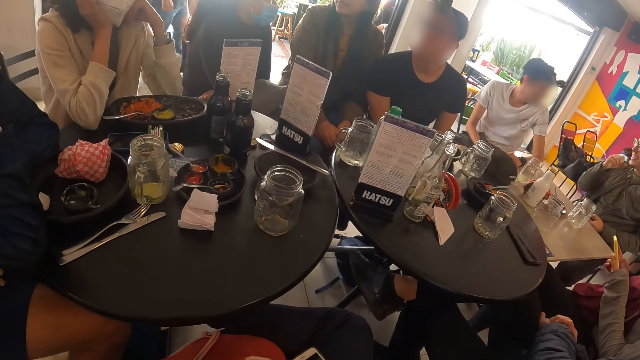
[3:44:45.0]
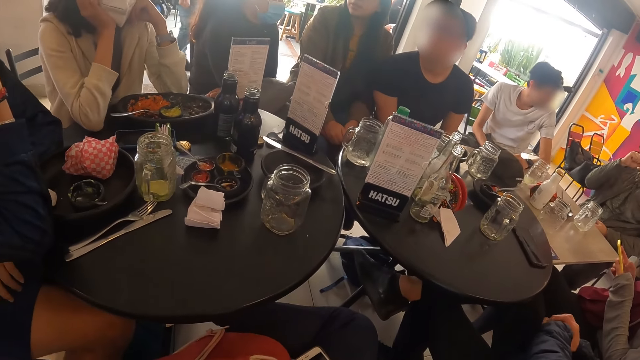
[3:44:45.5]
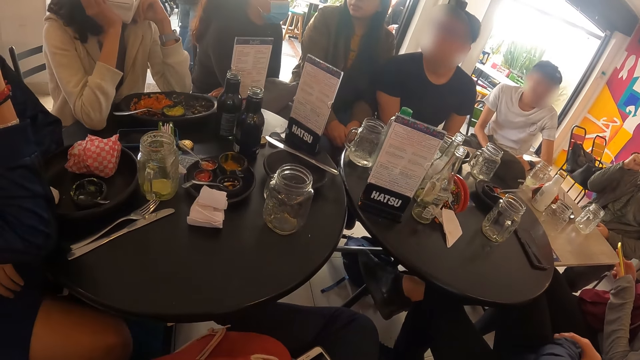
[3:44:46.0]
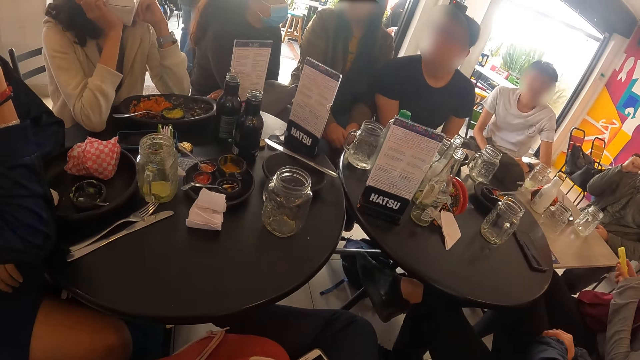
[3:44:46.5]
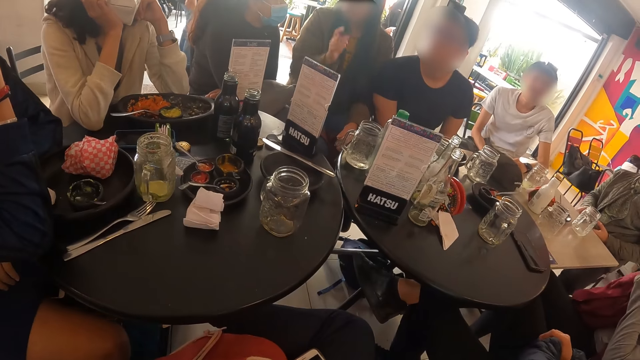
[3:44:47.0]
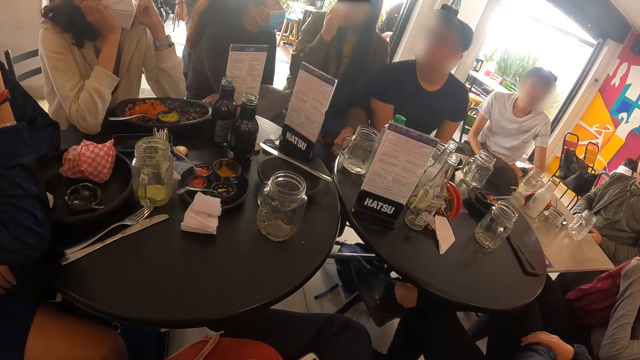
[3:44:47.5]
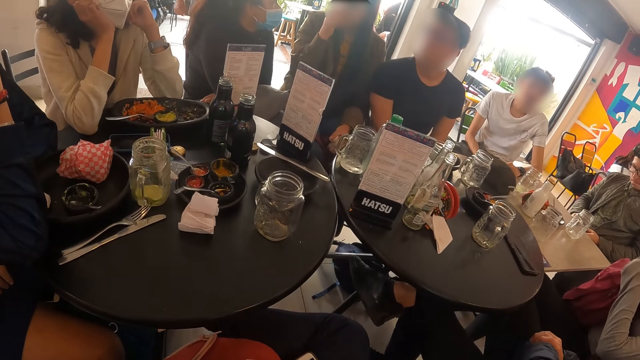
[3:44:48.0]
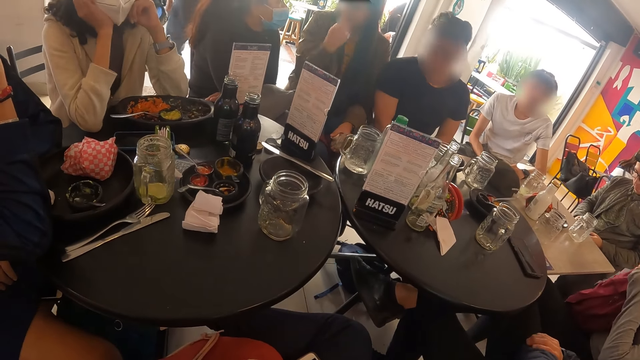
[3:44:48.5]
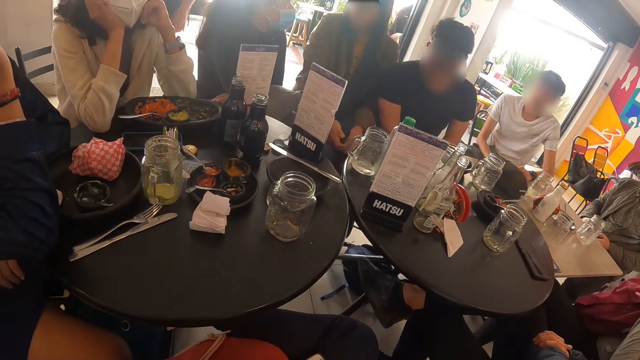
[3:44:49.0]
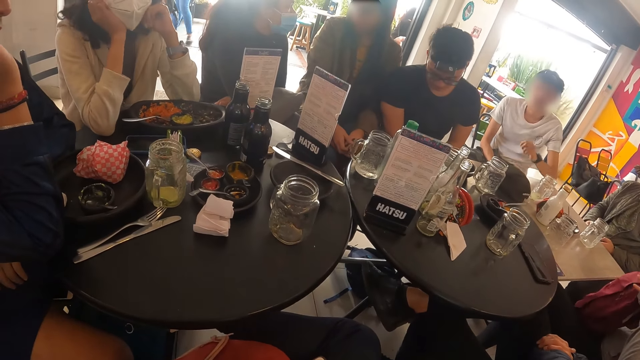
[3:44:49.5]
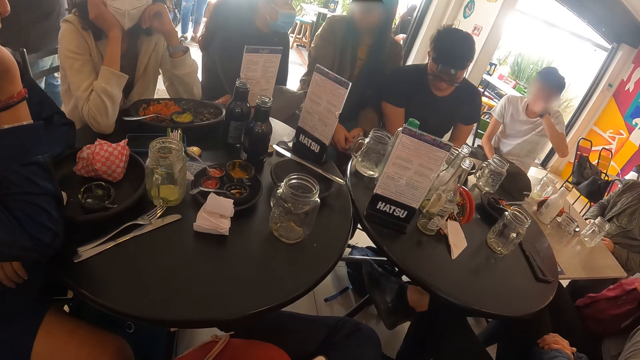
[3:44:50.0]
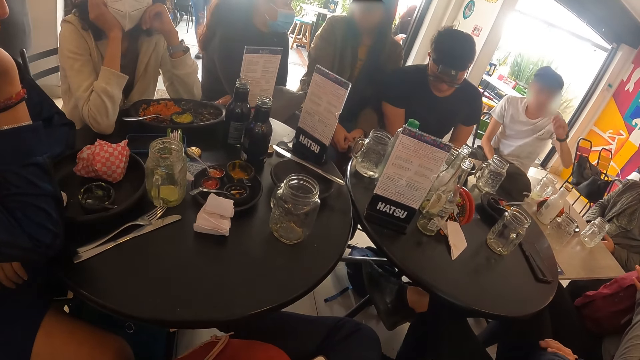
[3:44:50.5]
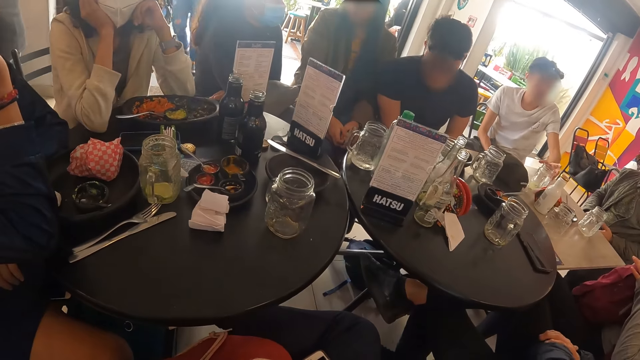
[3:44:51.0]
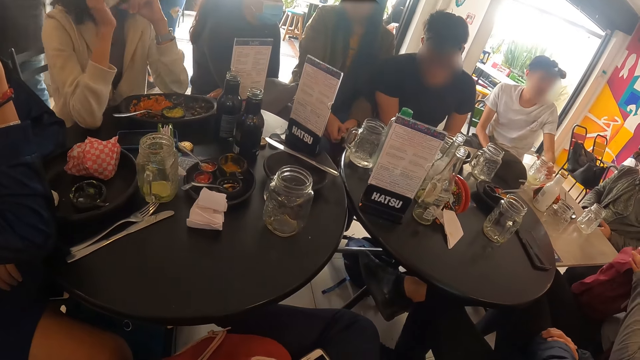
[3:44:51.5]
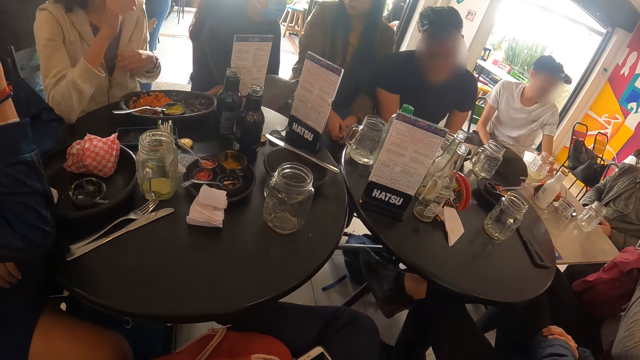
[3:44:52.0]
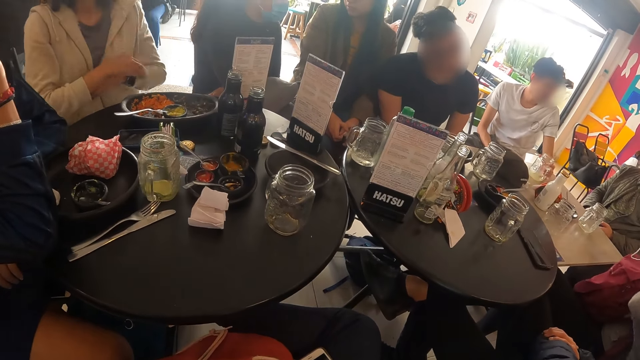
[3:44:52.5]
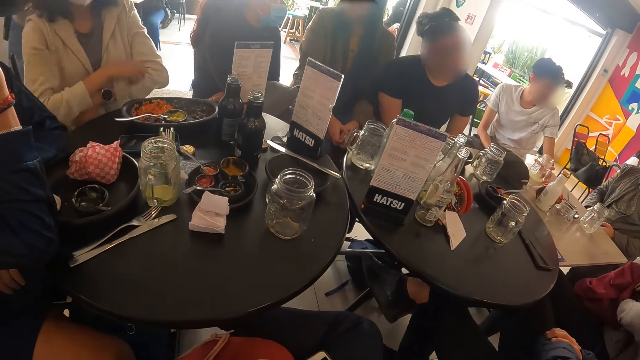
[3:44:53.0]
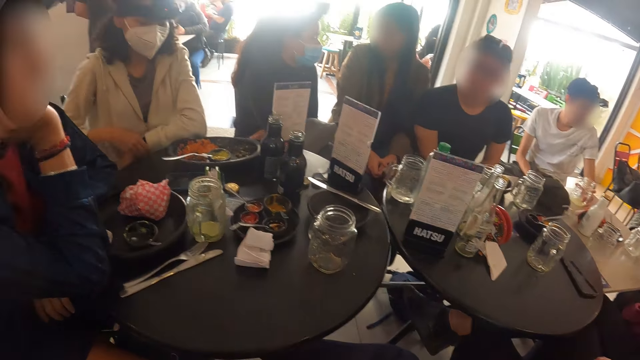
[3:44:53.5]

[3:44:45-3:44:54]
The man raises his right hand. The woman puts the phone in the bag with both hands. Another woman rubs her face with her right hand. Another man rubs his face with his left hand and holds the glass cup on the table with his left hand.

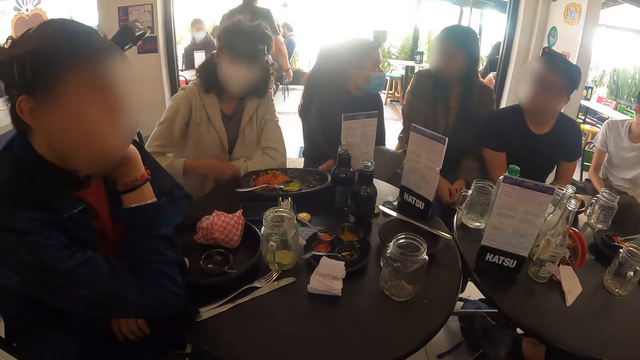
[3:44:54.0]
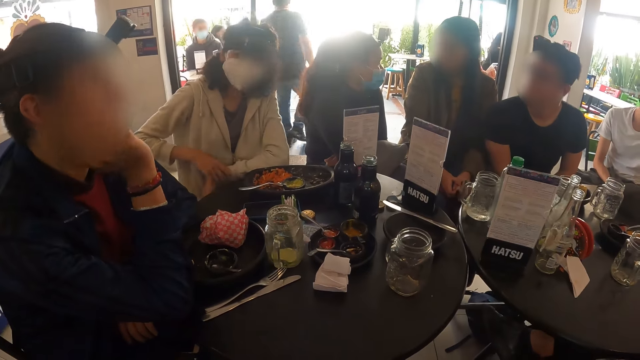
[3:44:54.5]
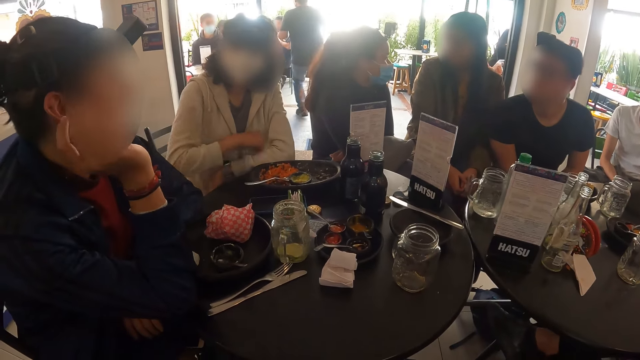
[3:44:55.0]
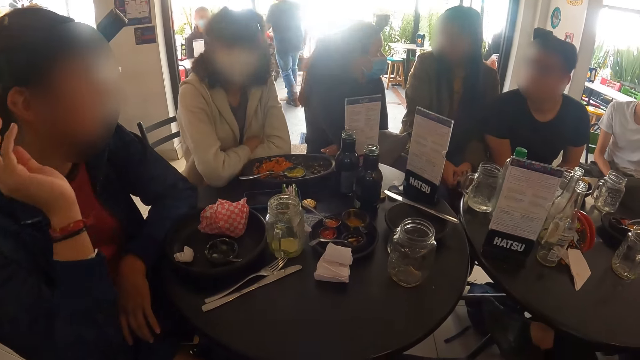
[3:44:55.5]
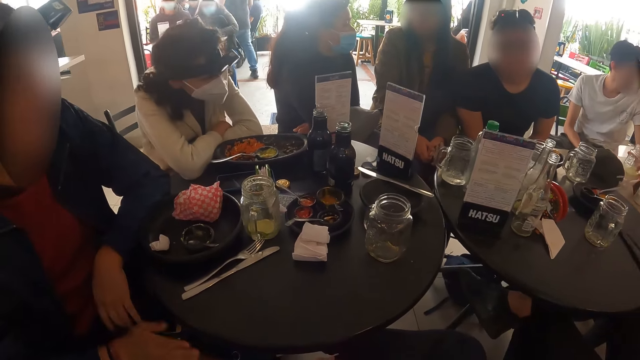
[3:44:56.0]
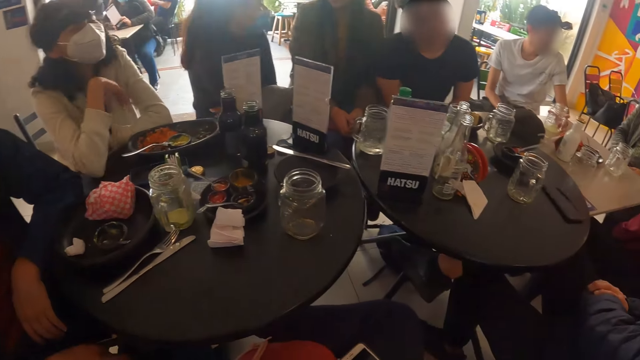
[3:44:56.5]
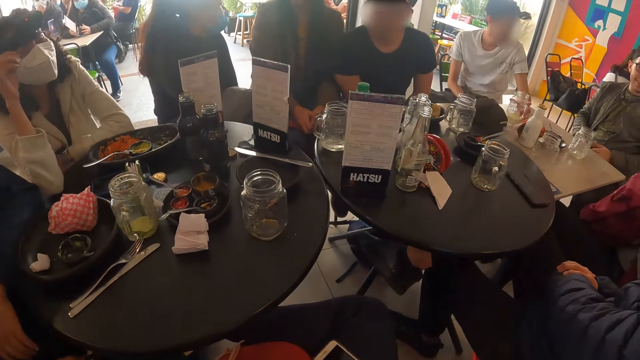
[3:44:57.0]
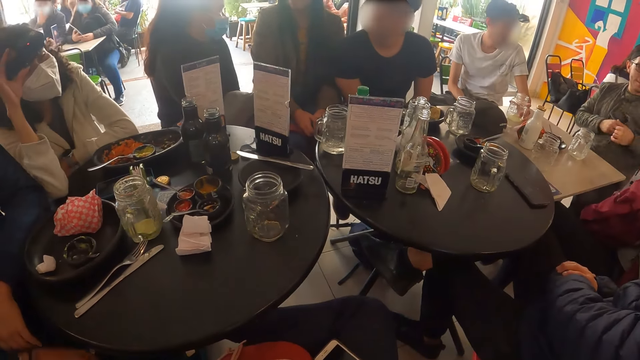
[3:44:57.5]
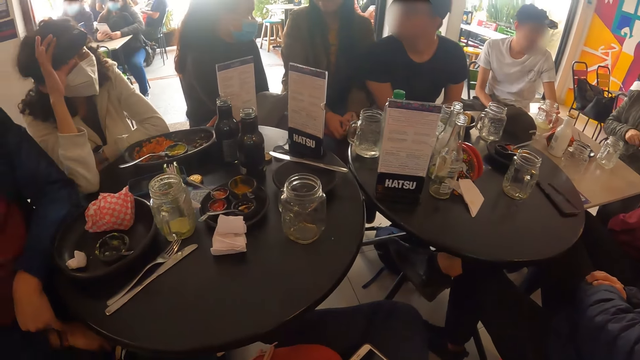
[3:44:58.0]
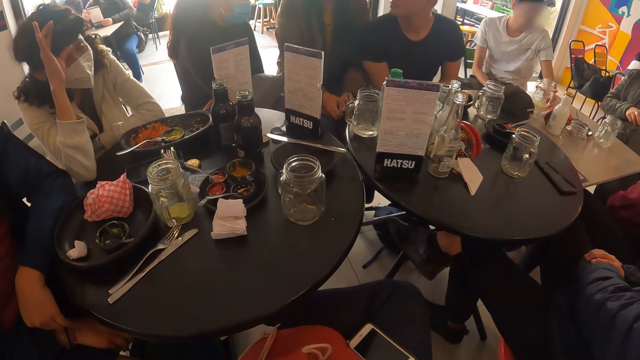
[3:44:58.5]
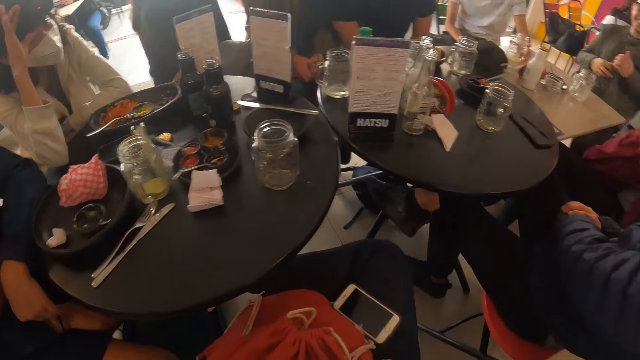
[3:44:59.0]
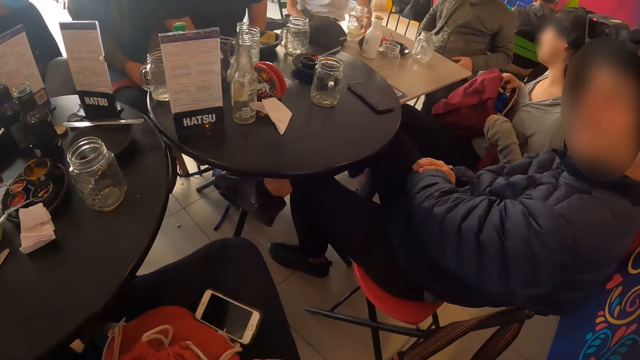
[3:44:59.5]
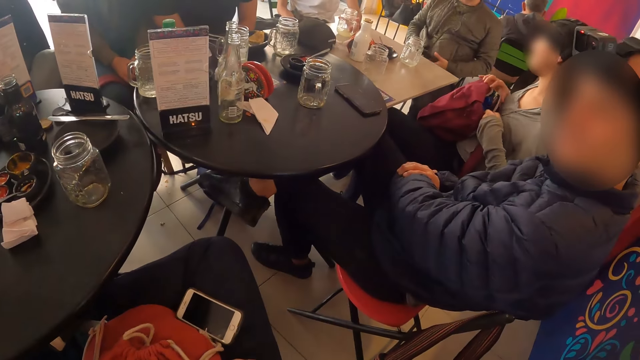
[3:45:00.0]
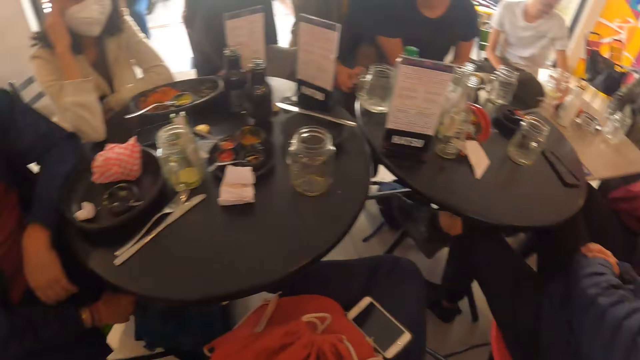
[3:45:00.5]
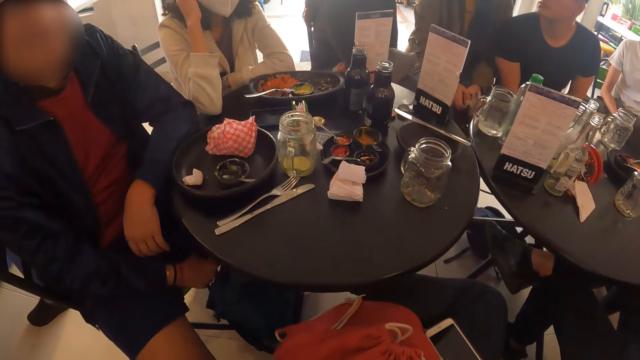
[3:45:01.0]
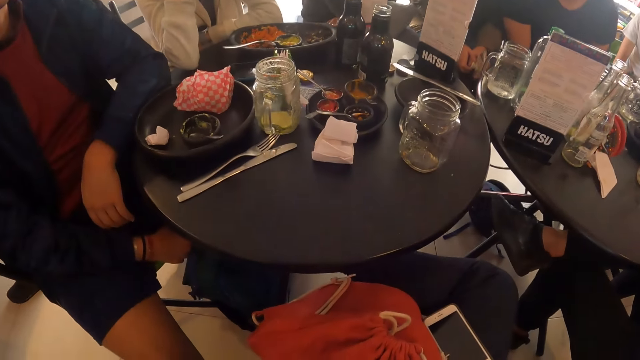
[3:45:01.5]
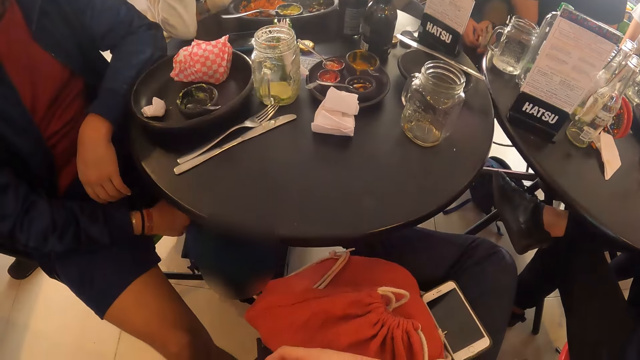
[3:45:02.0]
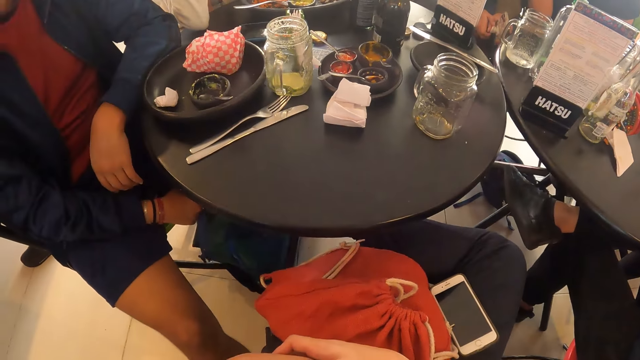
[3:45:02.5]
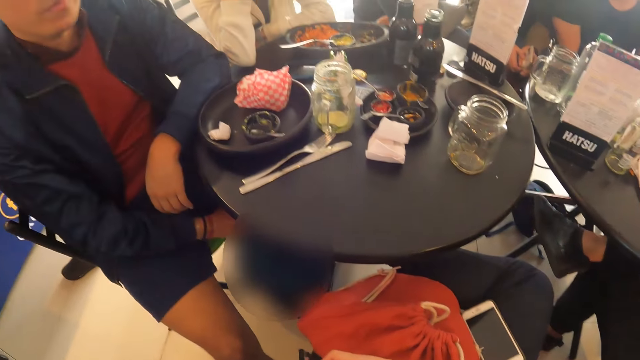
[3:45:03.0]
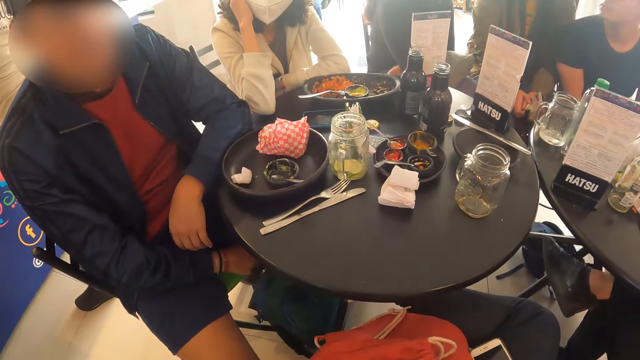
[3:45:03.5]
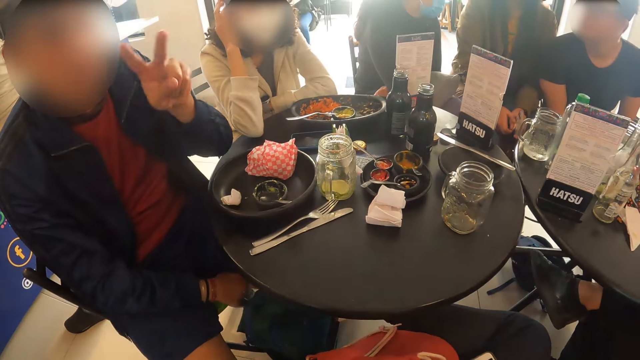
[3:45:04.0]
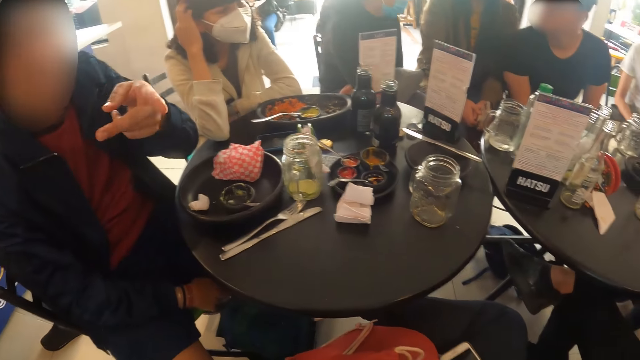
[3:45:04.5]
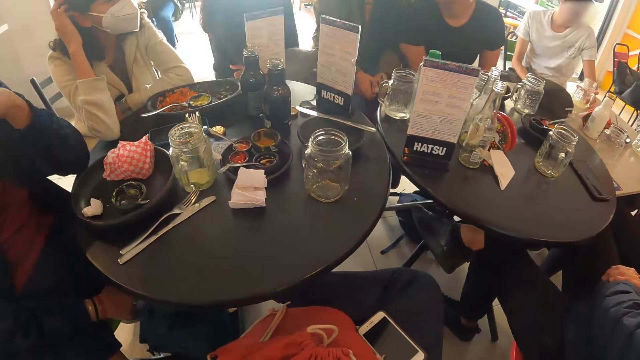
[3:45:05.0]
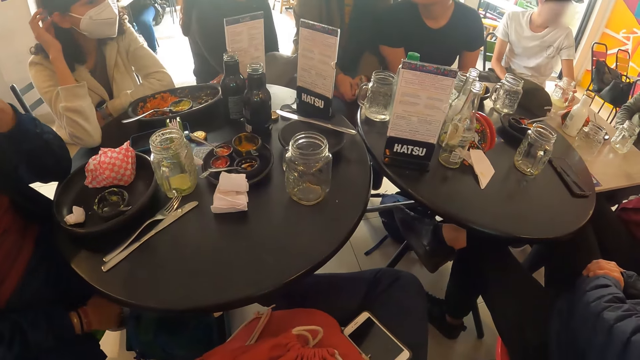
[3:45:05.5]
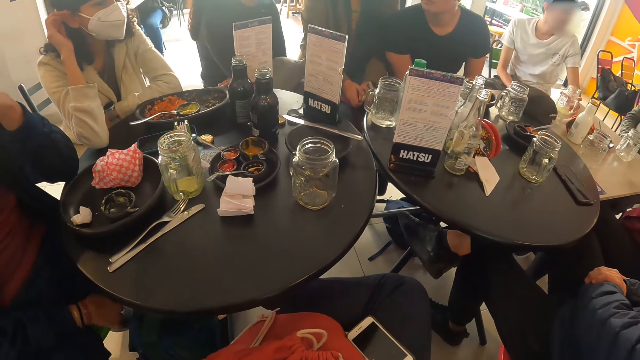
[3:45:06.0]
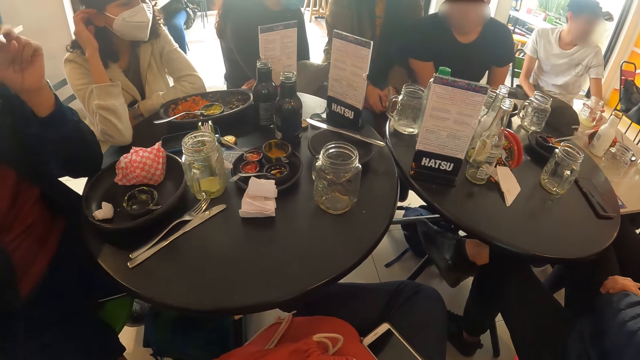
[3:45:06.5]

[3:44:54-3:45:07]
The woman adjusts her left sleeve with her right hand and places her left arm on the table. The man gesticulates with his right hand and interacts with the woman. The woman adjusts a camera on her head with her right hand. Another man puts the phone in his jacket with his right hand. Another woman zips up the bag with both hands. The second man holds his jacket with both hands. A third woman fiddles with a phone in her left hand with her right hand. A third man interacts with the camera wearer. The first man gesticulates with his left hand.
